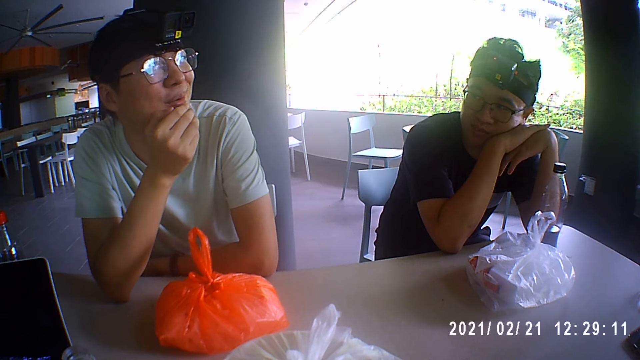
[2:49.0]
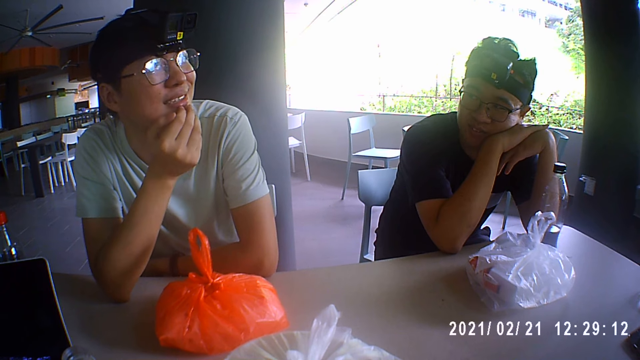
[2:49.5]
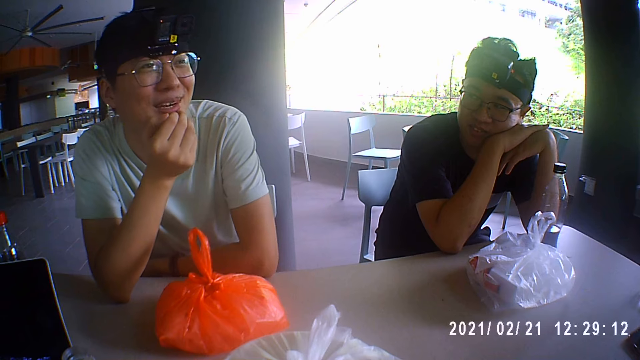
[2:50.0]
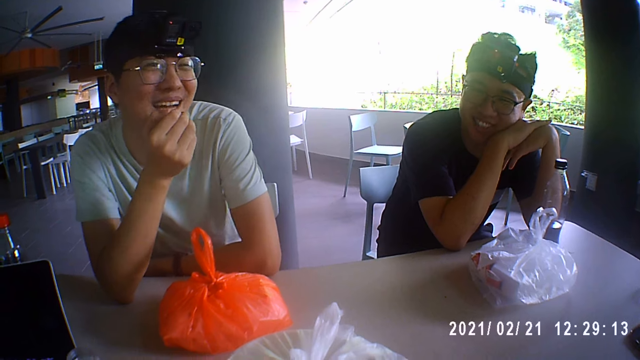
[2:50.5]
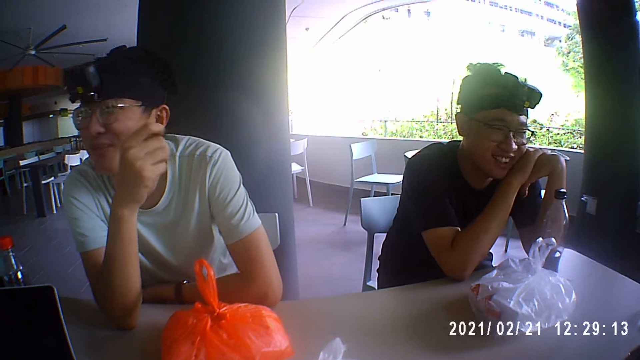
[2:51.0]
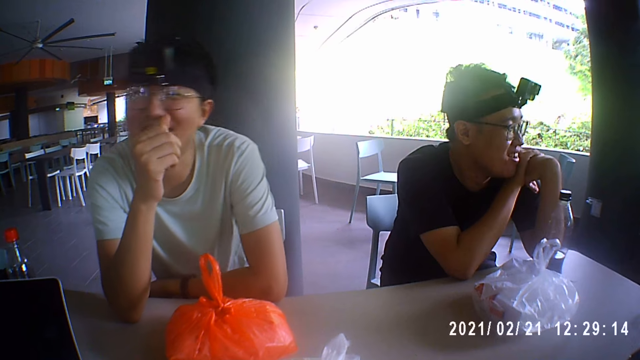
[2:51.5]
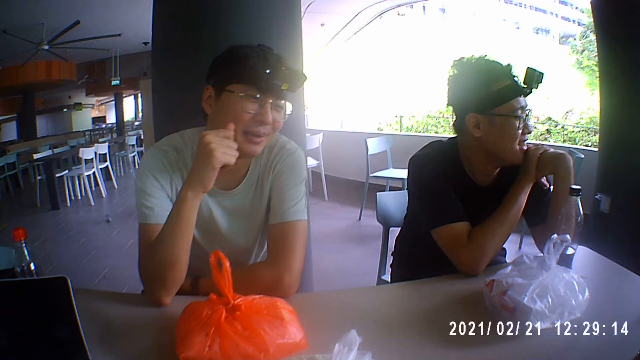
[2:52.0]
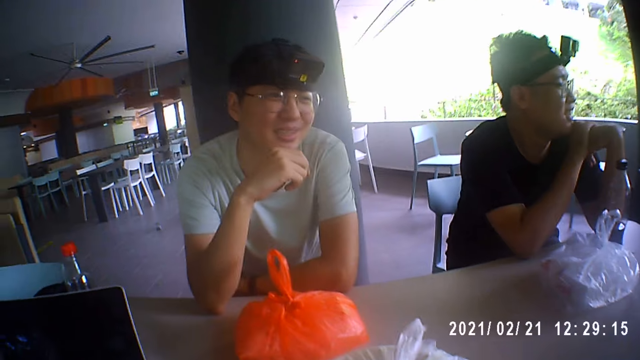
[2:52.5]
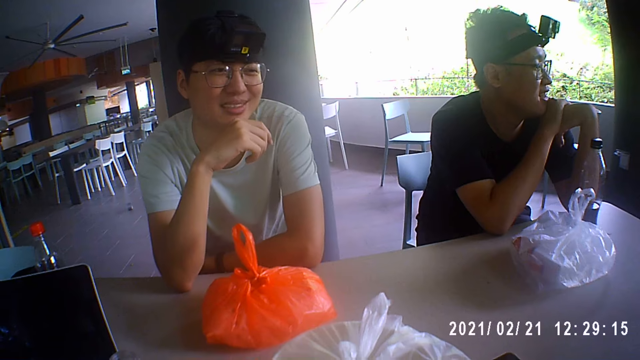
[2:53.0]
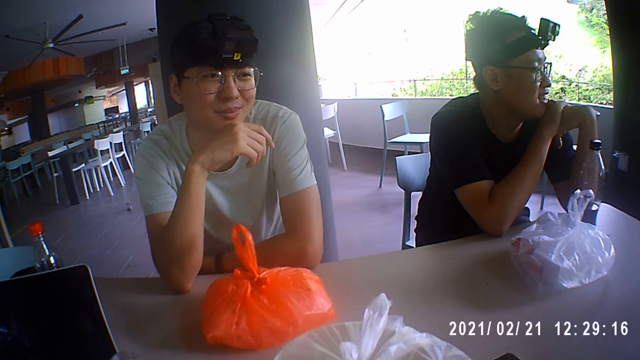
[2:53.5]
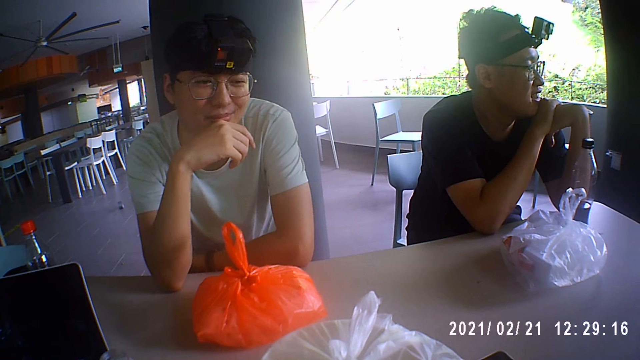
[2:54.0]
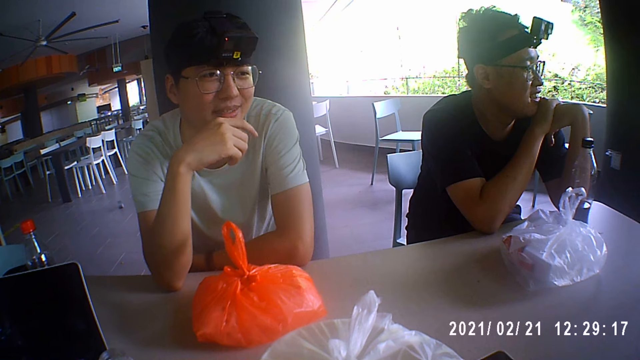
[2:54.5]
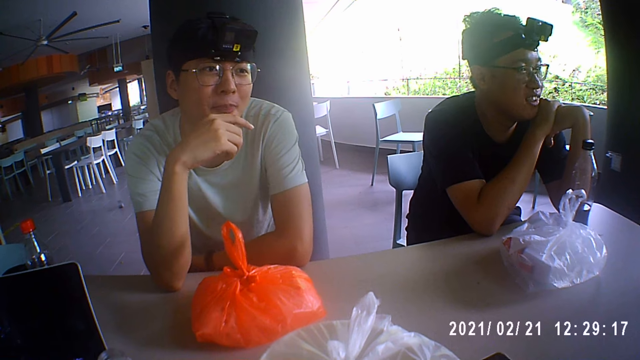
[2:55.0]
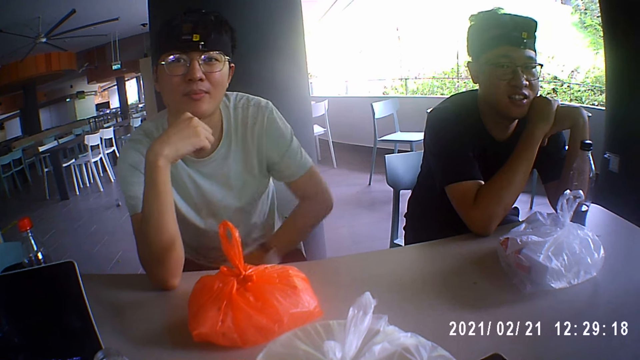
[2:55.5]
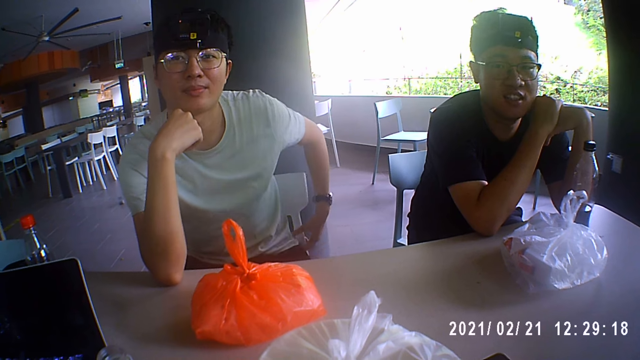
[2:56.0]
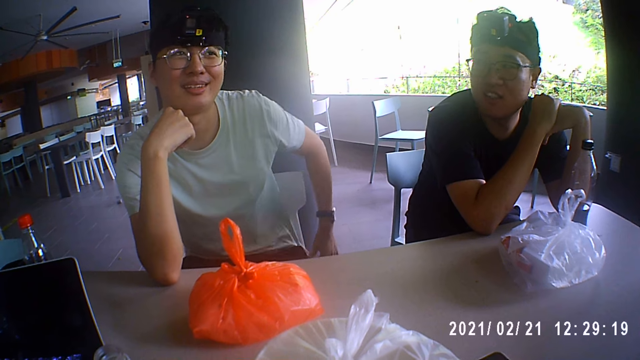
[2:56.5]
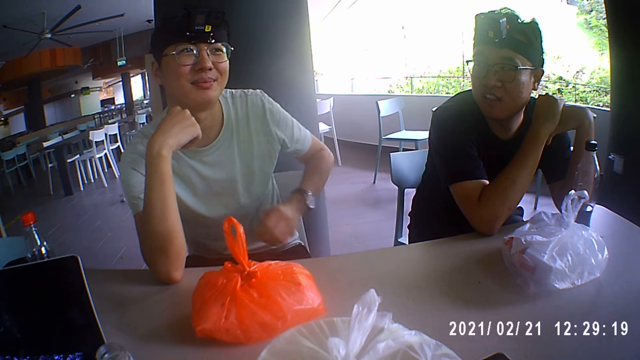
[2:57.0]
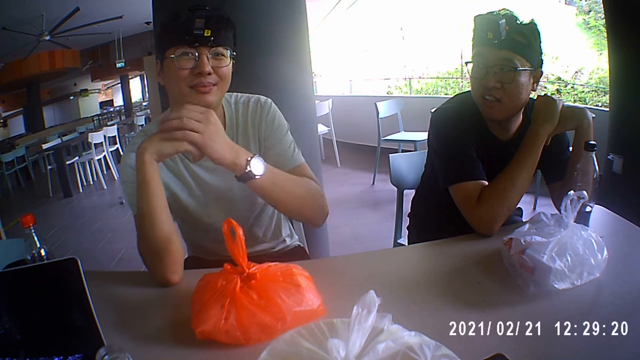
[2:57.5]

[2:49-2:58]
A person moves his body. The person adjusts his cloth. The person holds his hand.

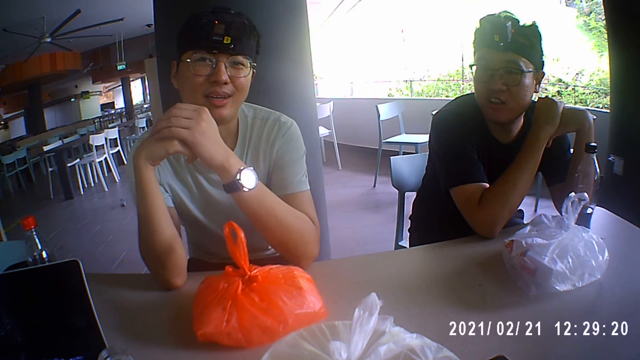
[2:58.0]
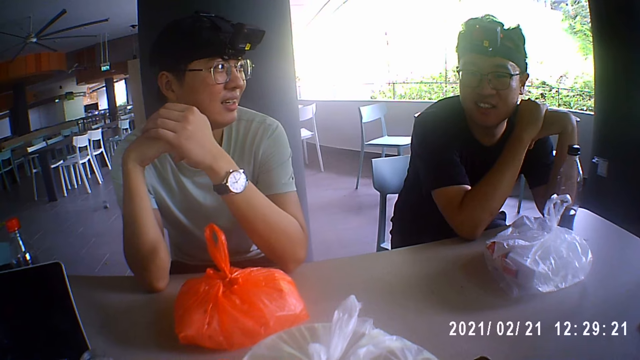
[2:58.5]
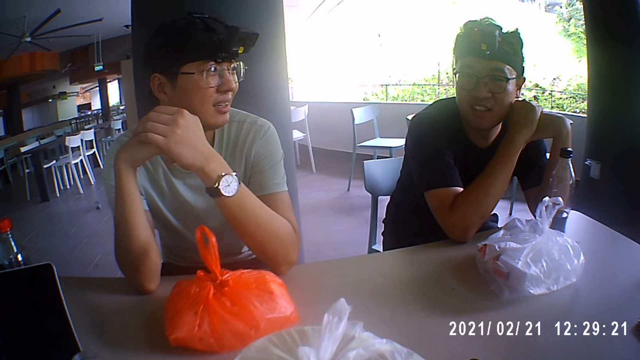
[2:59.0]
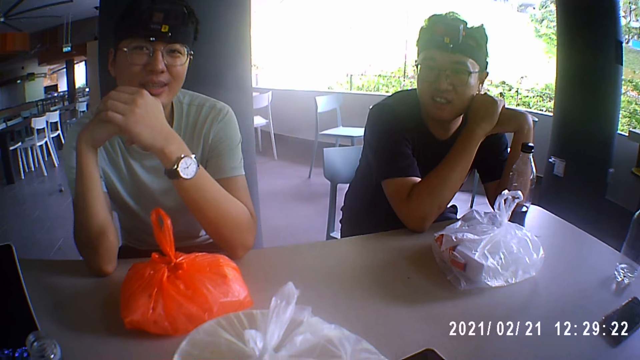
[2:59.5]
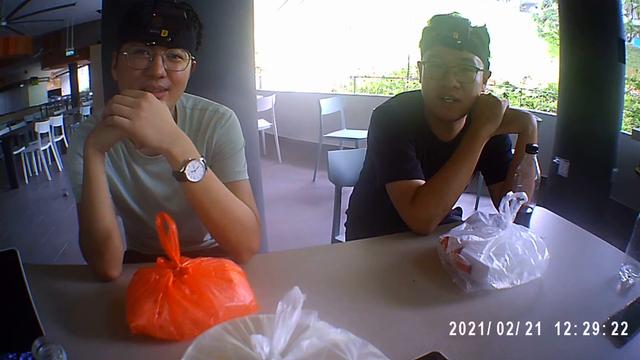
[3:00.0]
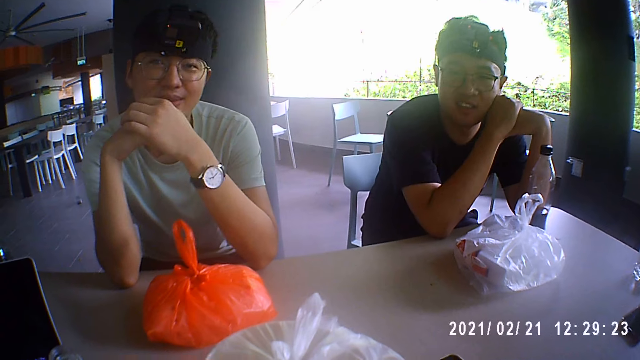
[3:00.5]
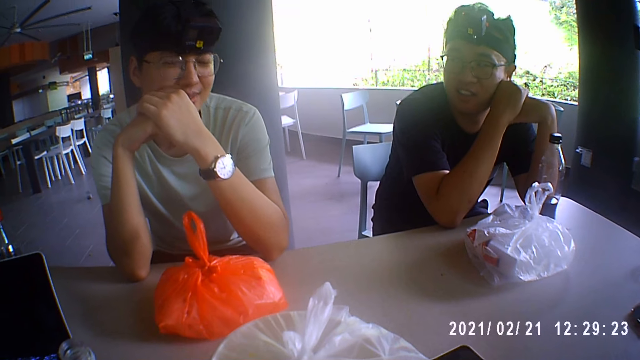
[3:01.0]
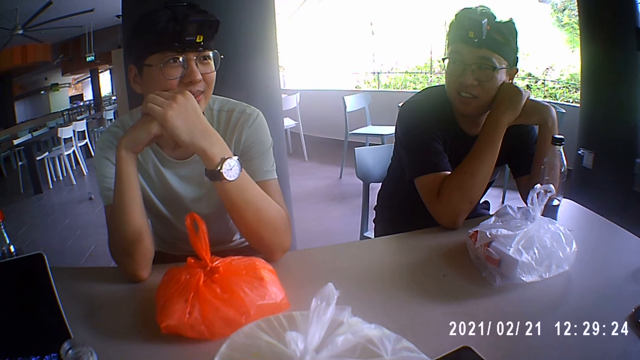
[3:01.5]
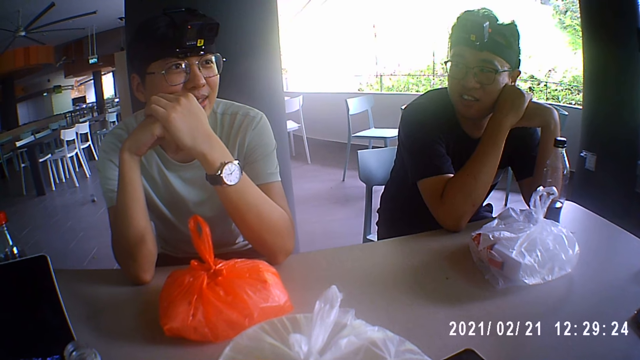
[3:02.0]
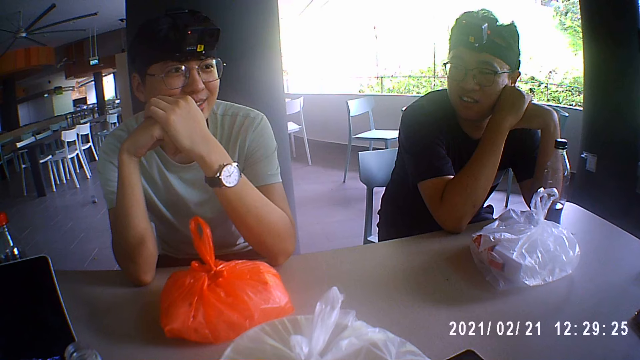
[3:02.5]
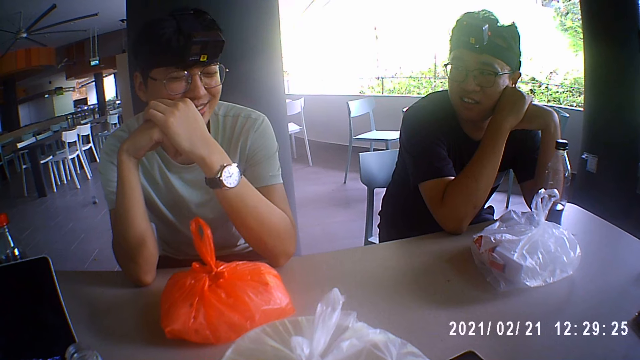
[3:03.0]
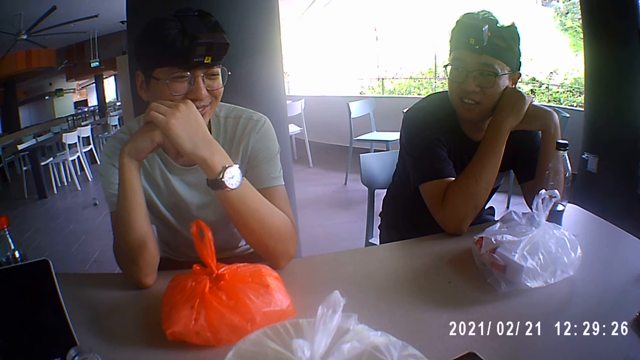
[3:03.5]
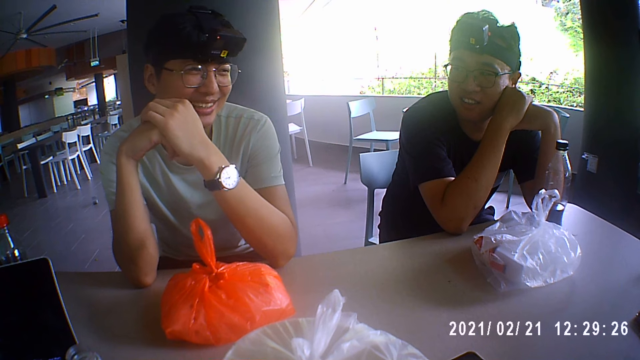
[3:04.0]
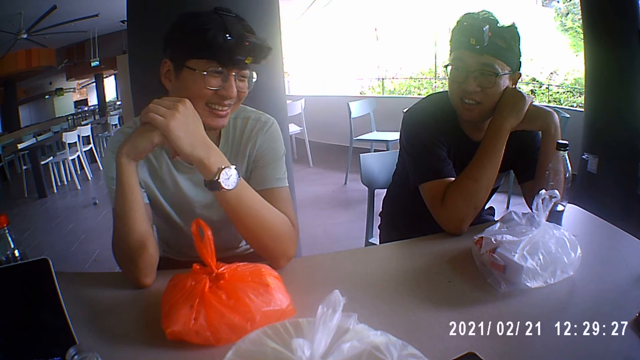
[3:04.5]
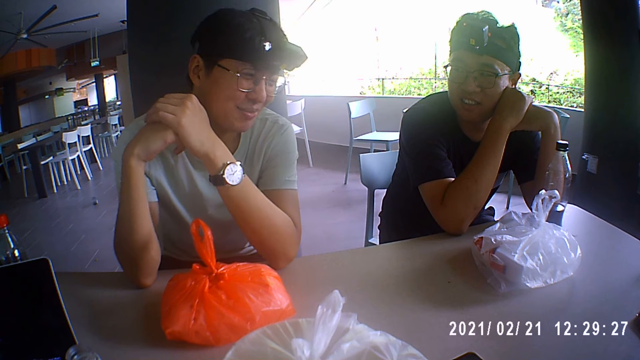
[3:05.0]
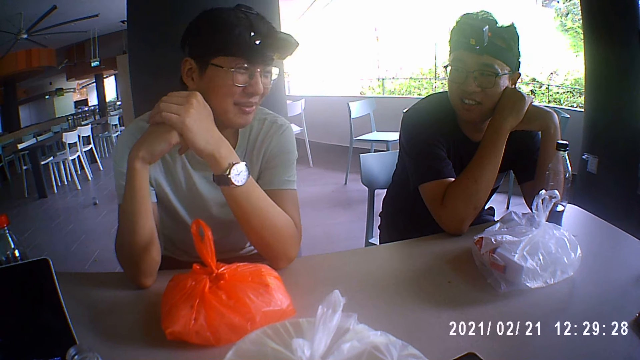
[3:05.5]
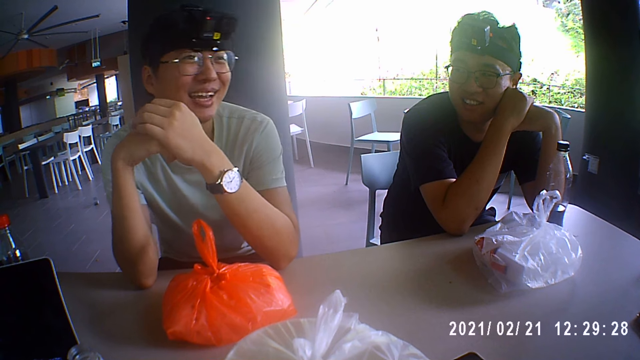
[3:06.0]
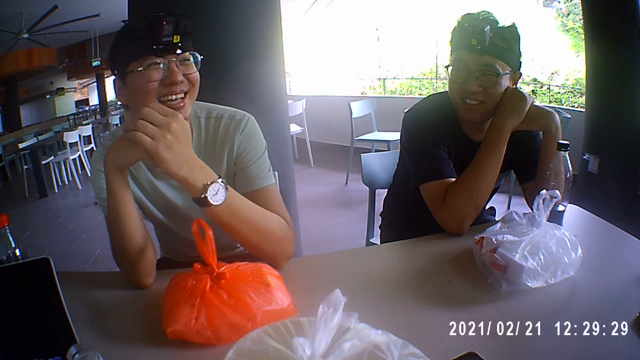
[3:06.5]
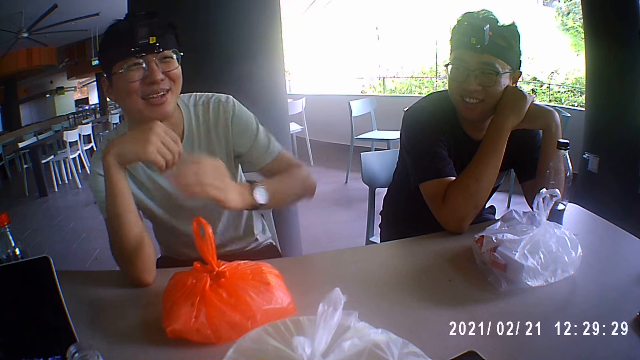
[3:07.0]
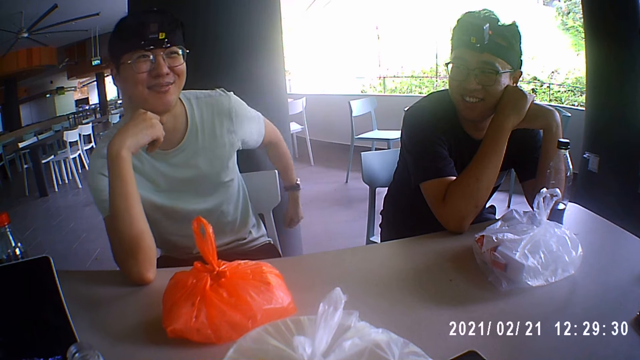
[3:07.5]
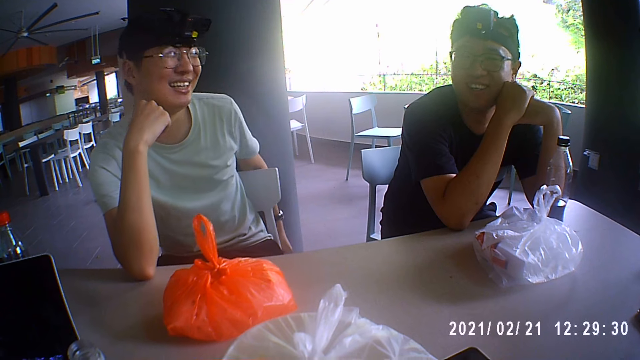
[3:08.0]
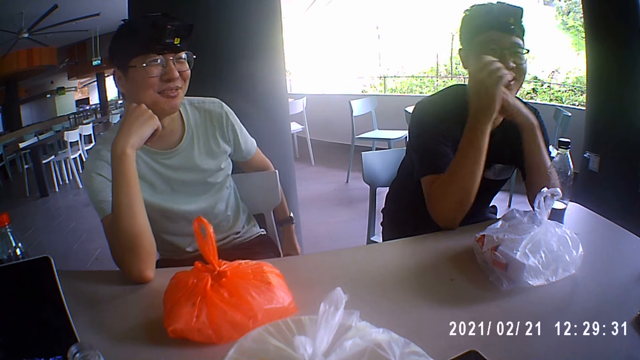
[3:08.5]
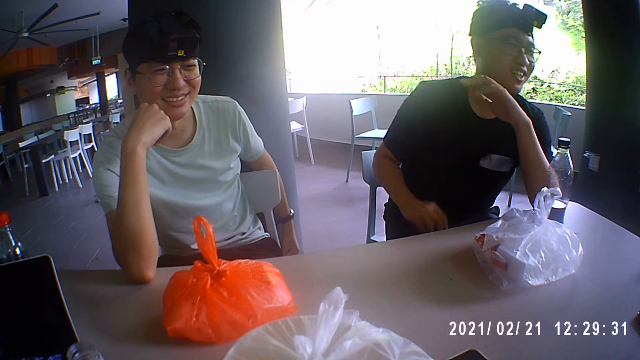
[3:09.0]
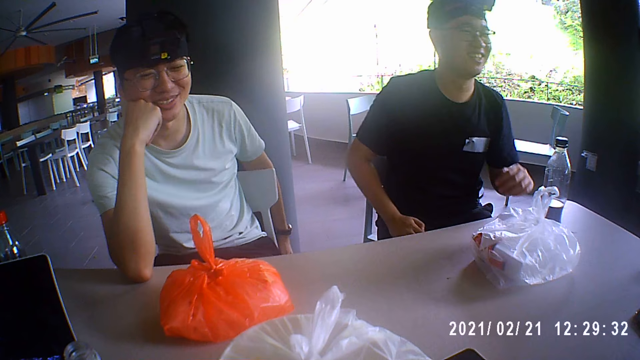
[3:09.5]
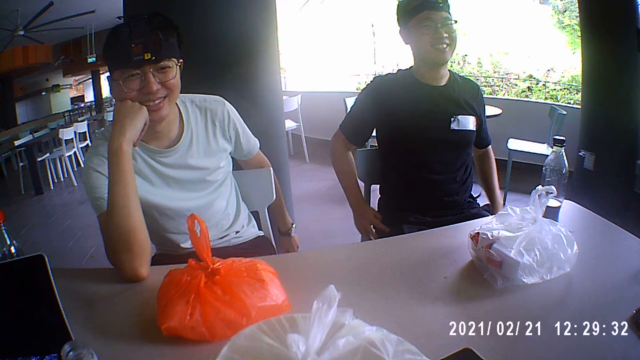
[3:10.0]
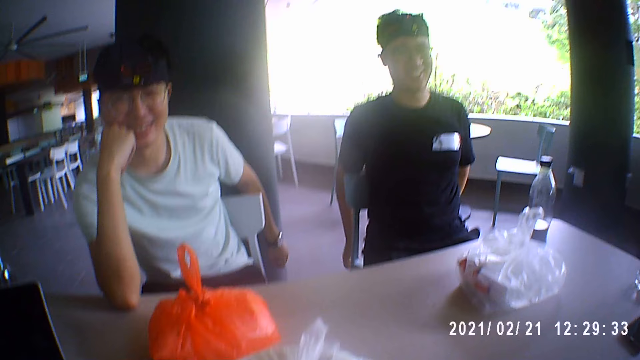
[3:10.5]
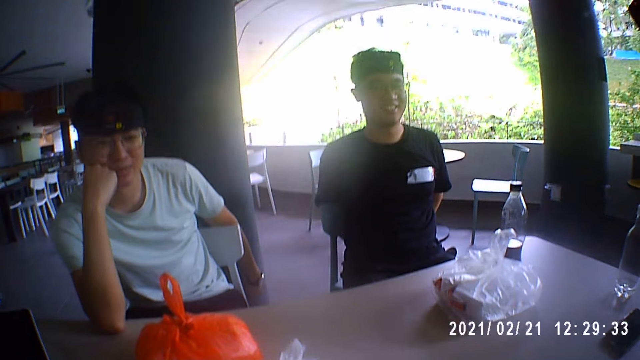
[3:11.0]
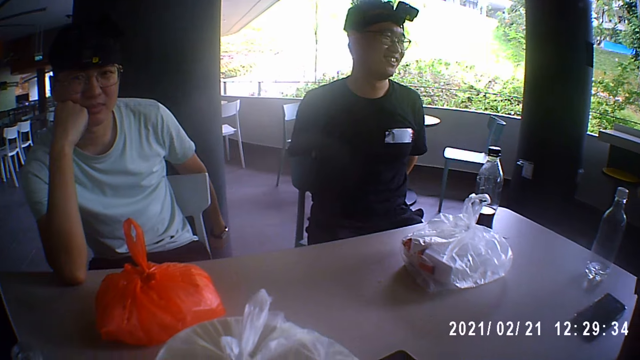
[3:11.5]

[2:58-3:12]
A person talks to another person, a third person and the camera wearer. The camera wearer talks. The other person talks to the first person, the third person and the camera wearer. The other person puts his hand on the chair. The first person puts his hands behind the chair. The camera wearer talks to the other person, the first person, and the third person.
